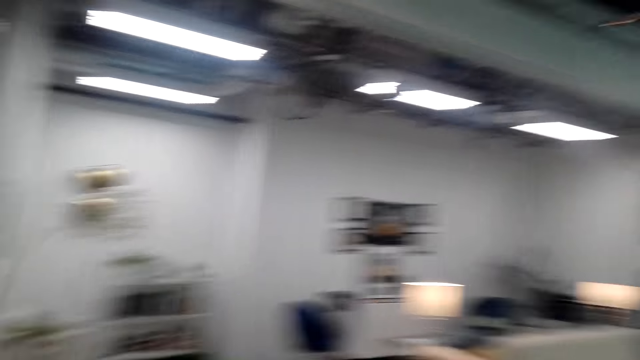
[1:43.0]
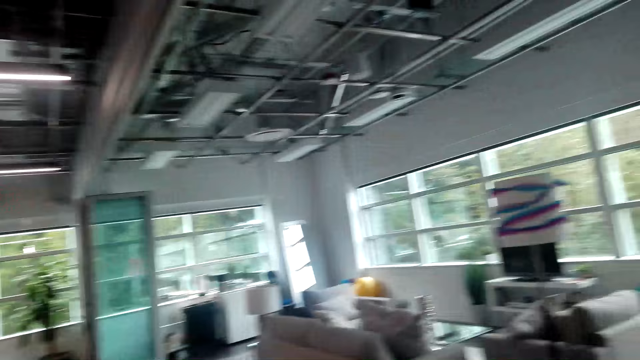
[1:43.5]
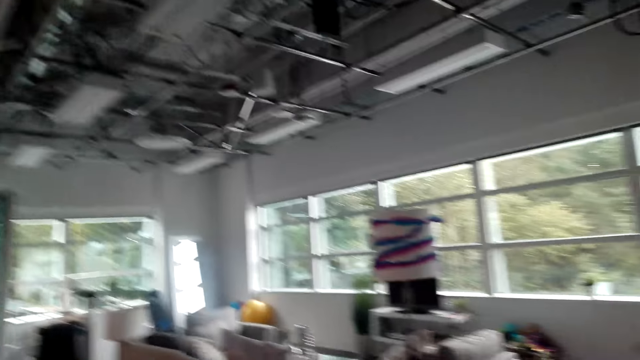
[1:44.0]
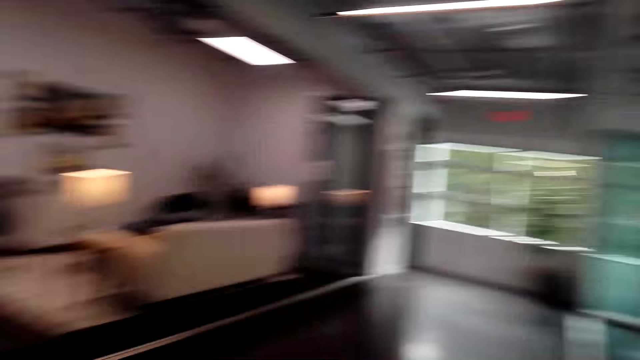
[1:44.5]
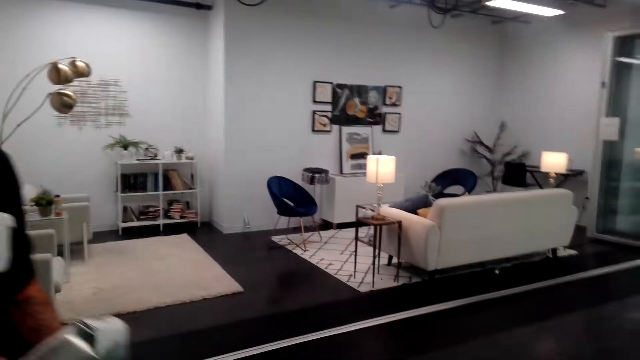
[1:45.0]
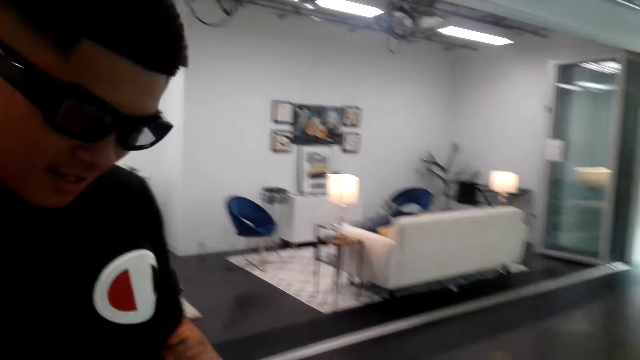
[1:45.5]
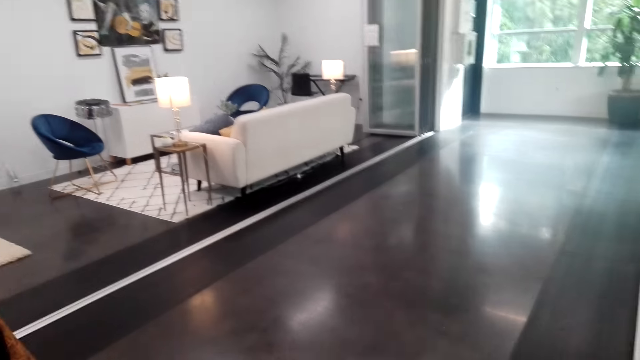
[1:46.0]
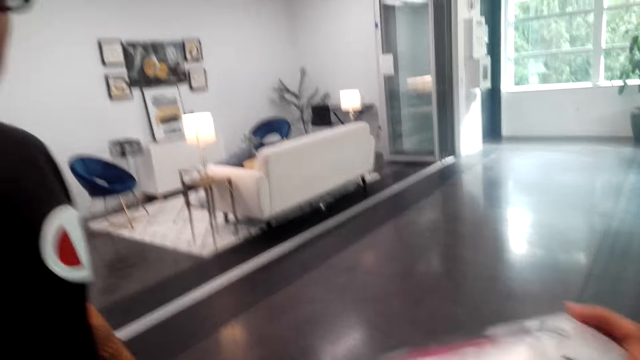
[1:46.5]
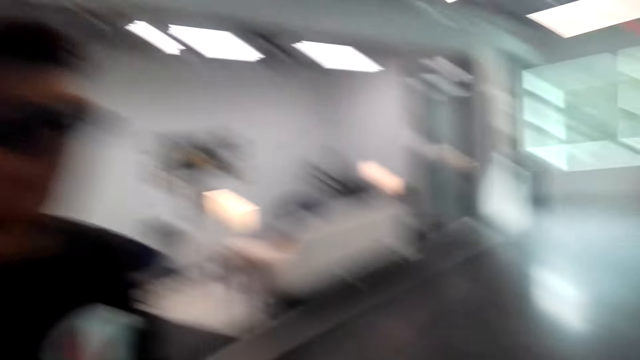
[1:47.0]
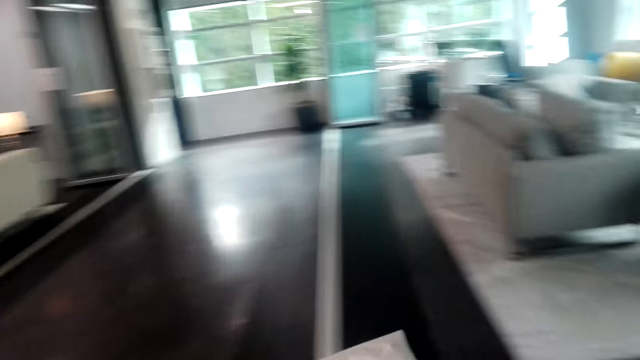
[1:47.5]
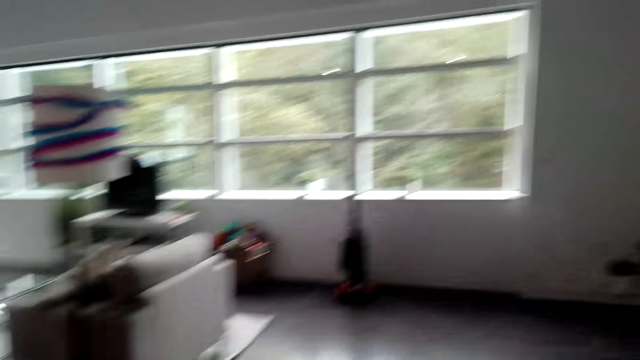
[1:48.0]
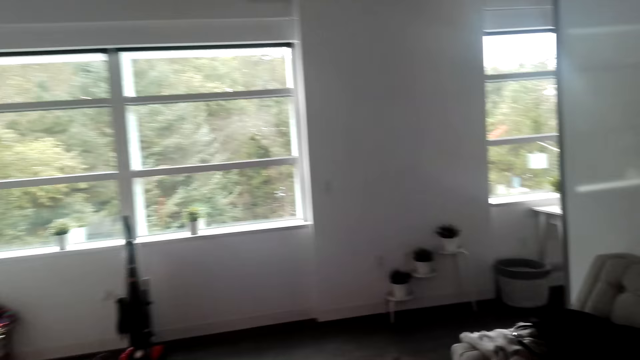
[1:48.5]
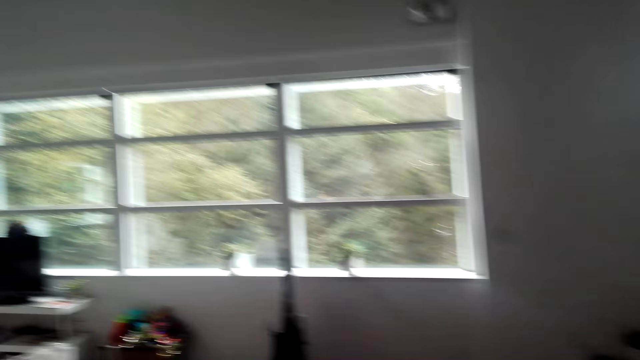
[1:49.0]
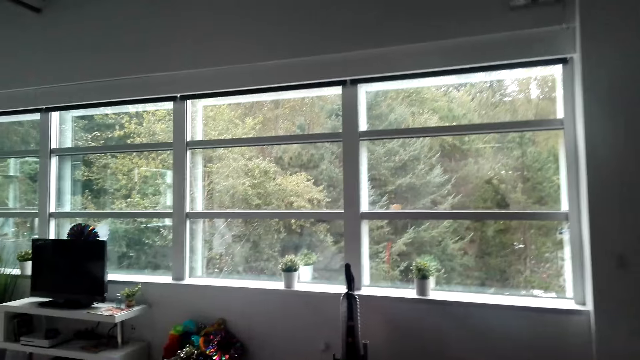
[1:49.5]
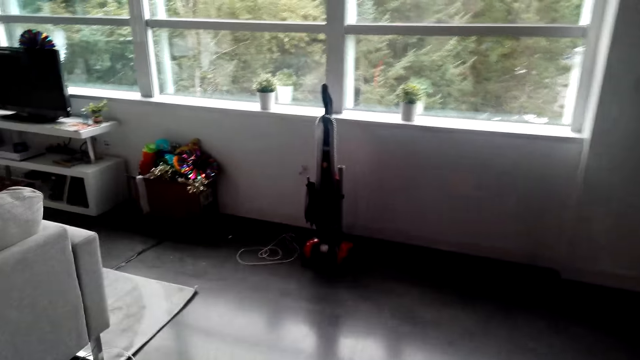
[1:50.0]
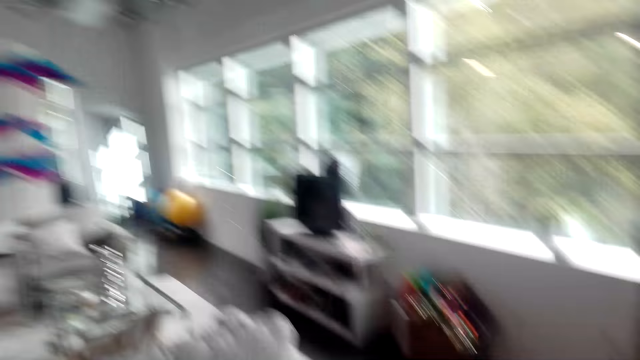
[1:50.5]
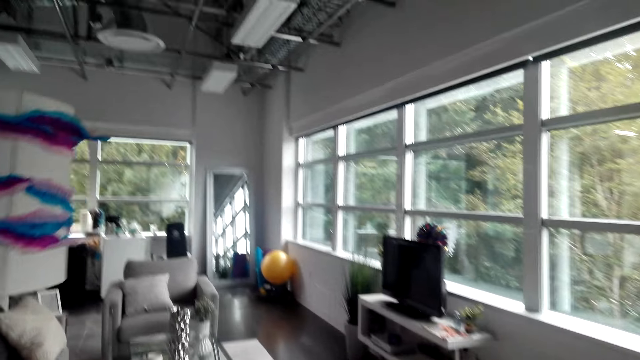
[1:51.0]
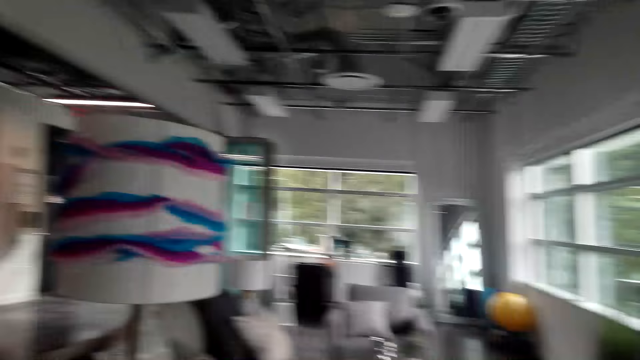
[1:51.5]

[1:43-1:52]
The camera wearer walks in the room. They converse with a man. They walk in the room.

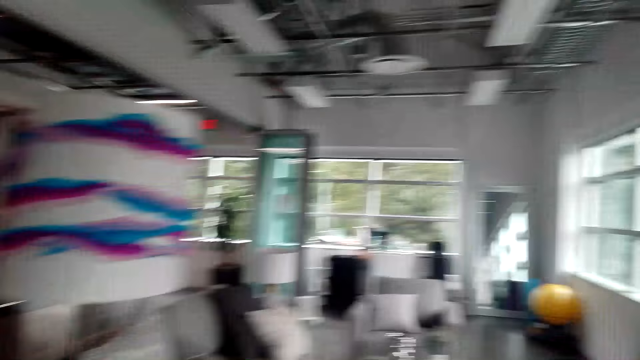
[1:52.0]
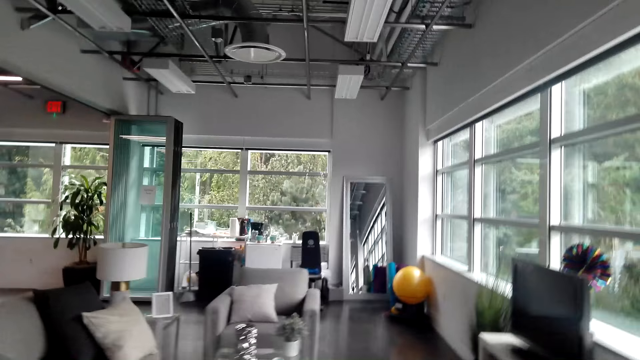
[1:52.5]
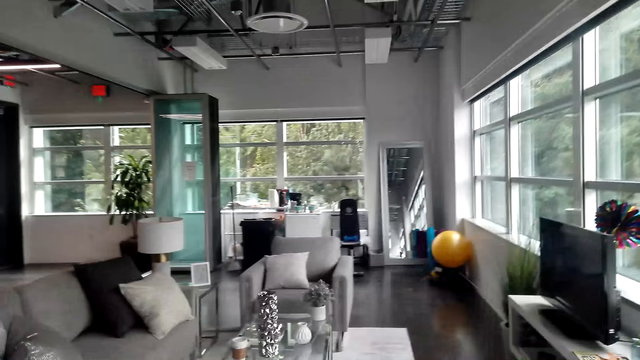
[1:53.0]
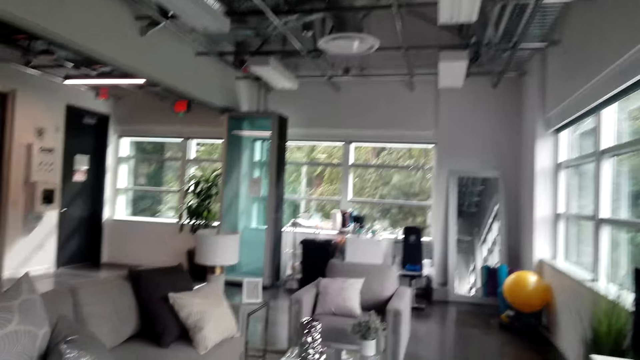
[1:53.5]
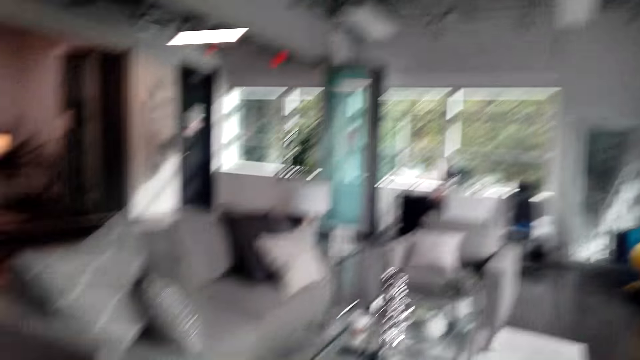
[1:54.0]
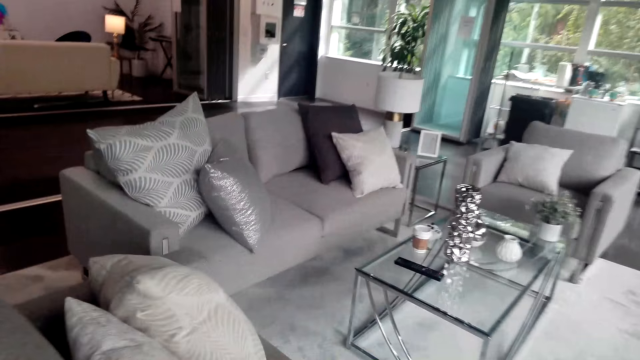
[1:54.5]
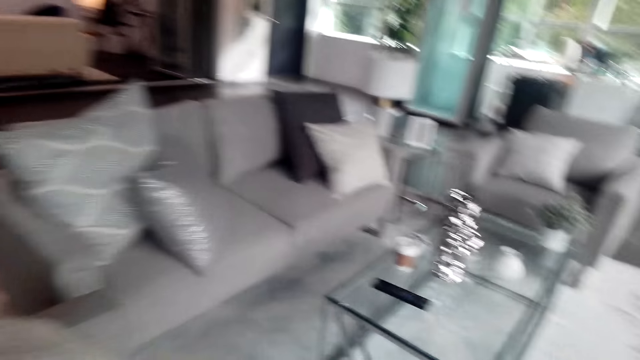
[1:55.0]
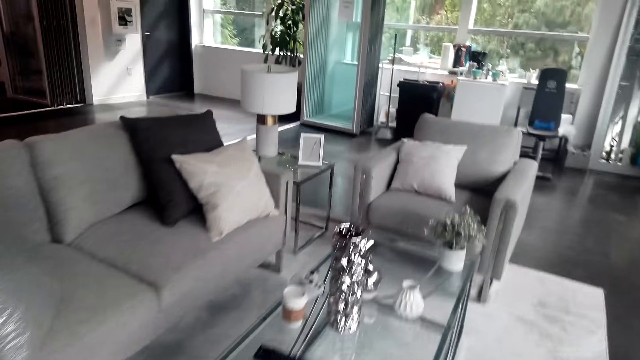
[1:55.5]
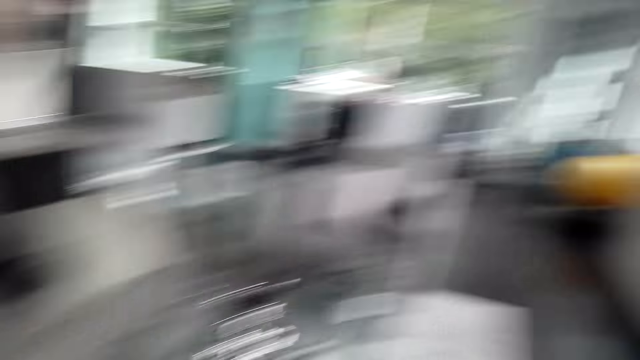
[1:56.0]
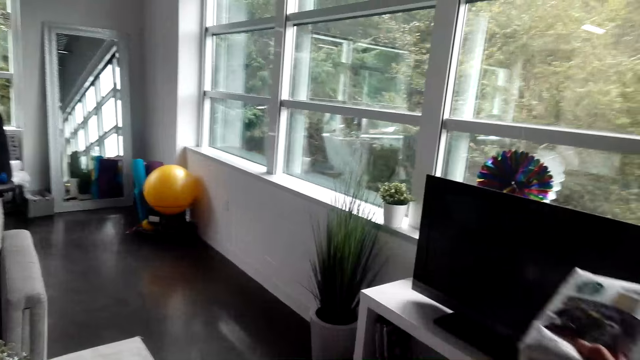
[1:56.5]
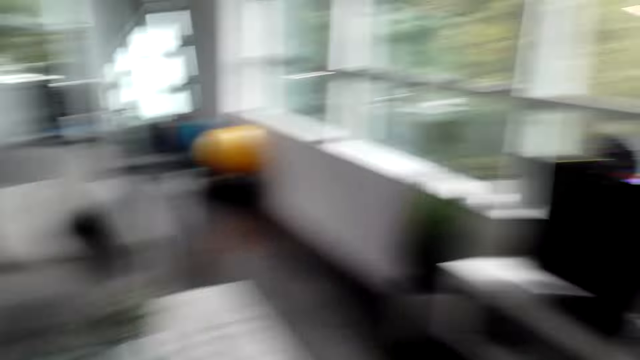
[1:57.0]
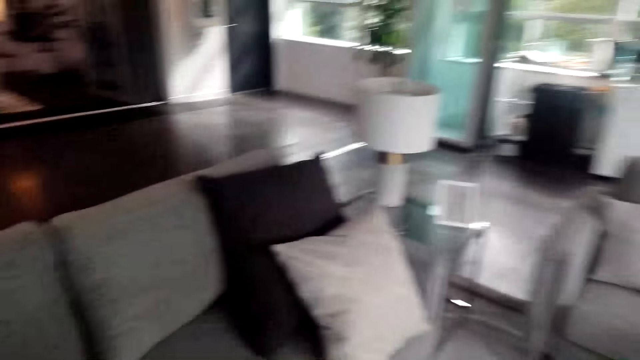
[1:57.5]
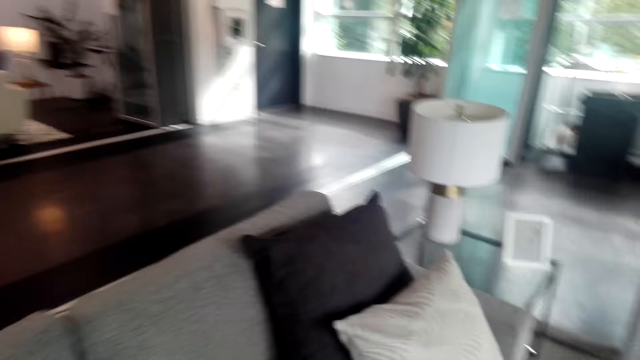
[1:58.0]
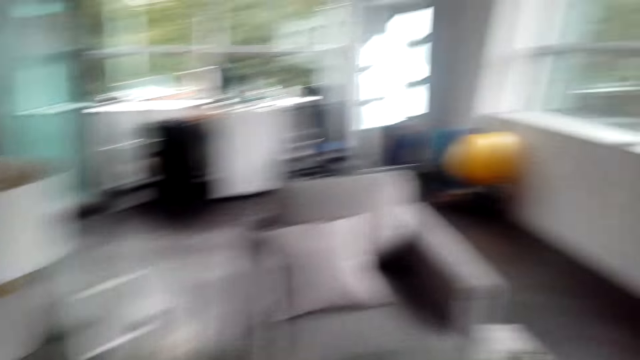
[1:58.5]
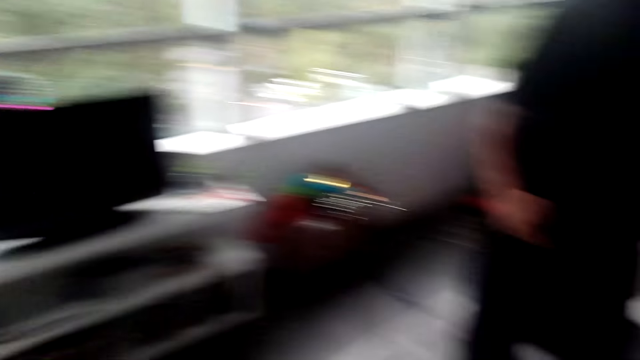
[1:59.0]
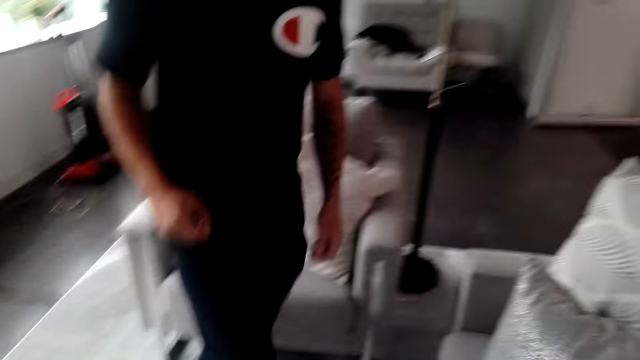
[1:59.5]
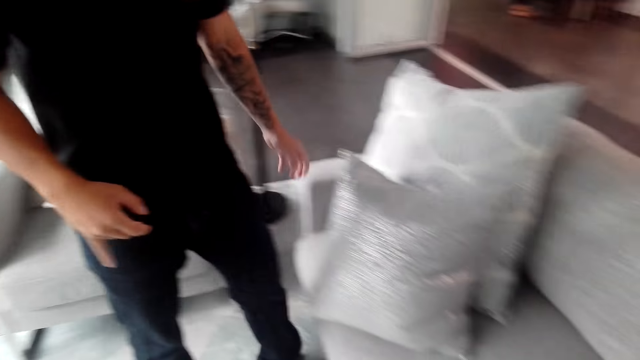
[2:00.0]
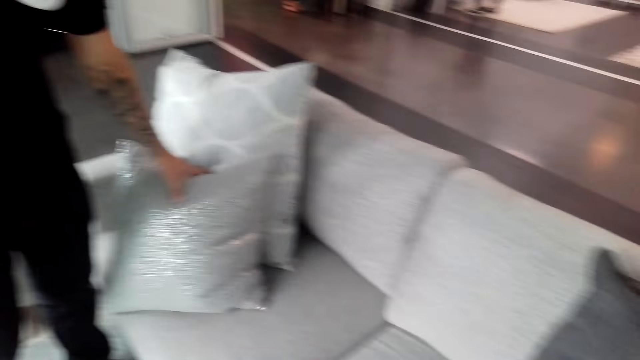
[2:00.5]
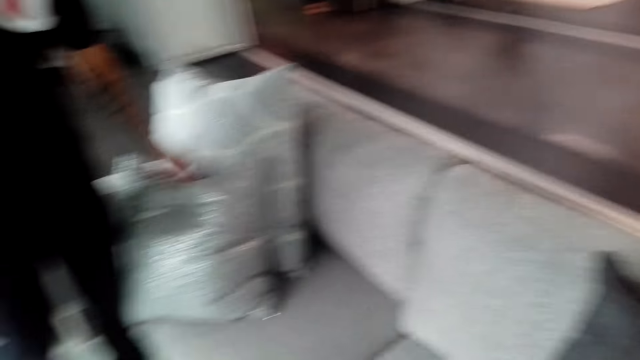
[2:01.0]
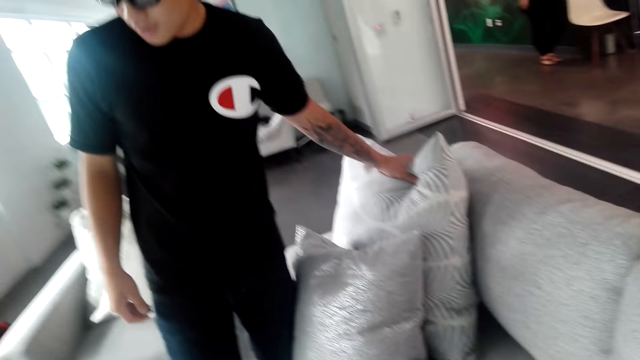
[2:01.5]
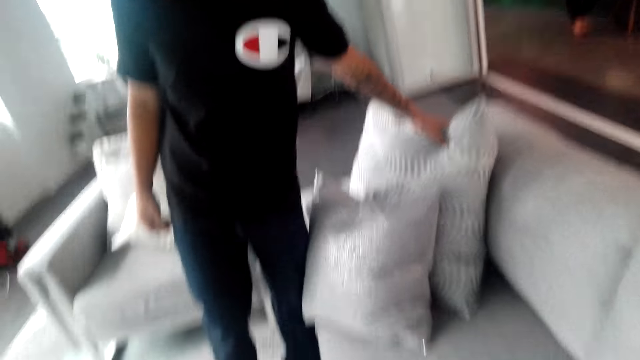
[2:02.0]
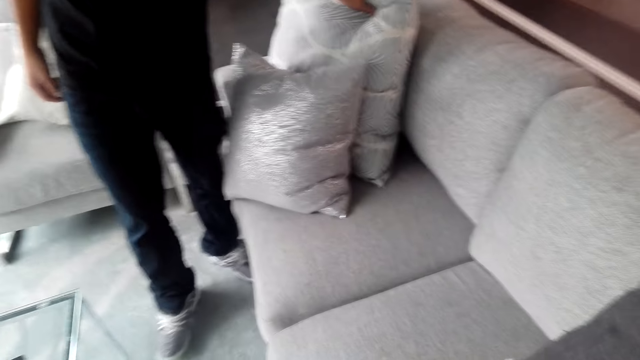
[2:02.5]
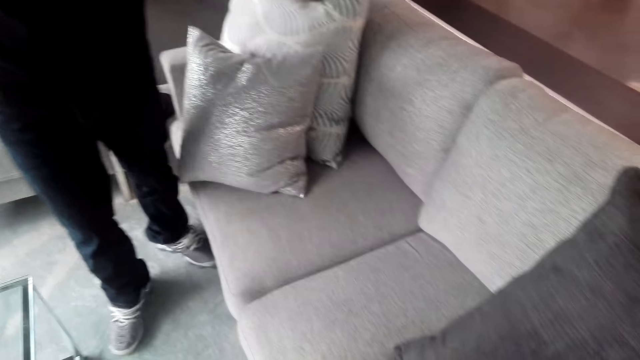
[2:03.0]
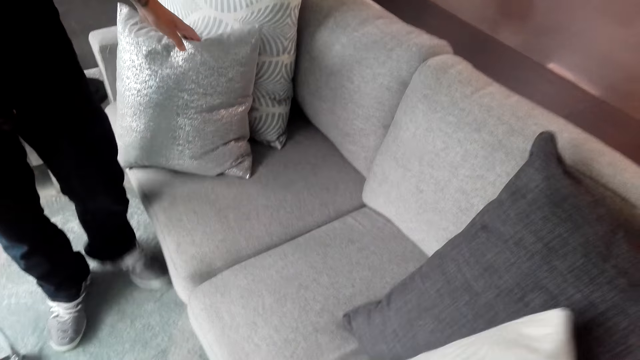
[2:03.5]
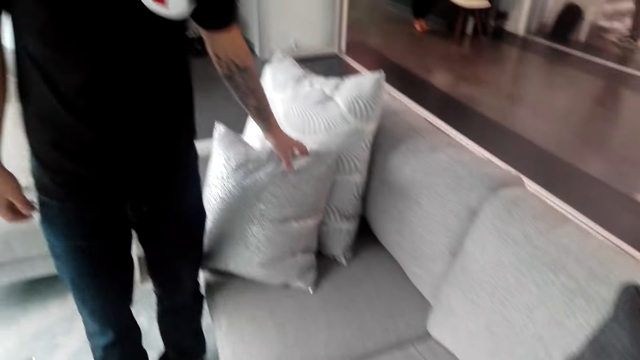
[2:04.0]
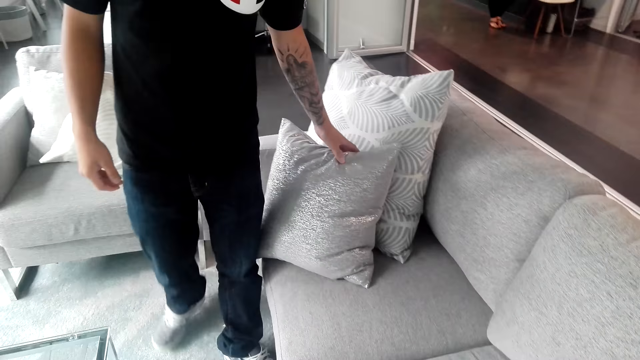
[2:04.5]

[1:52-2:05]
The camera wearer tours a man around the house.
